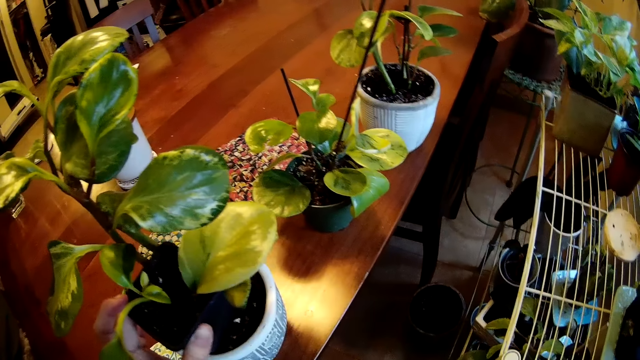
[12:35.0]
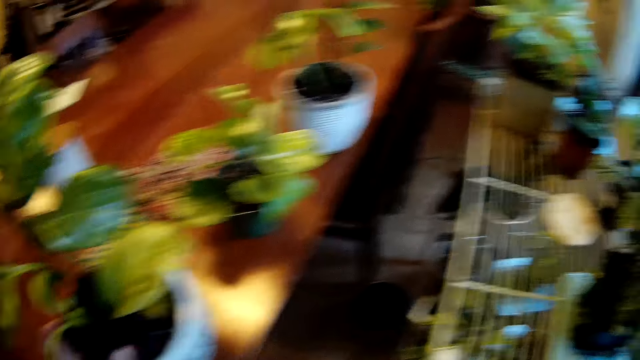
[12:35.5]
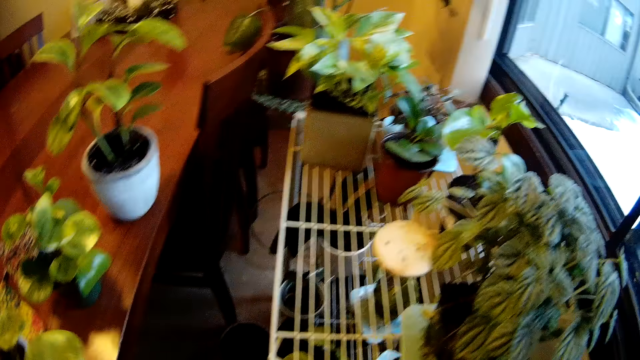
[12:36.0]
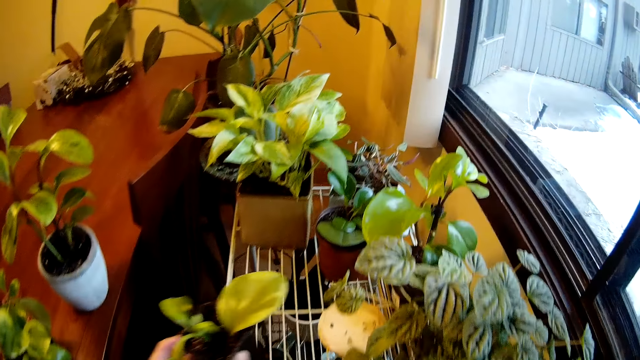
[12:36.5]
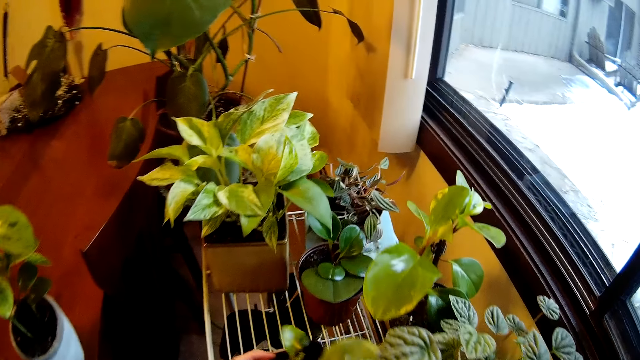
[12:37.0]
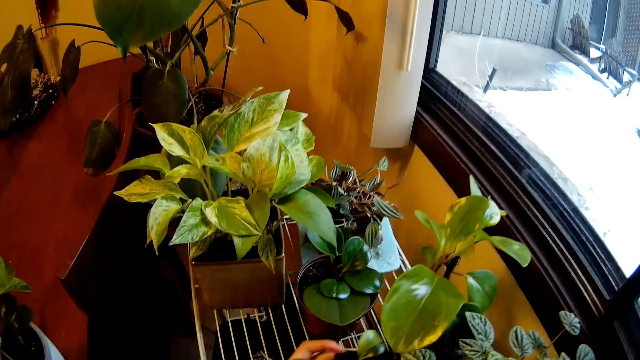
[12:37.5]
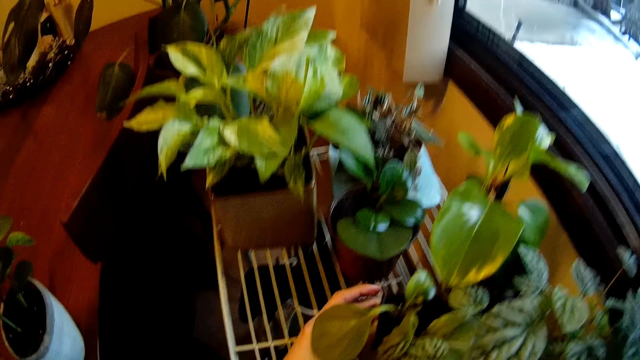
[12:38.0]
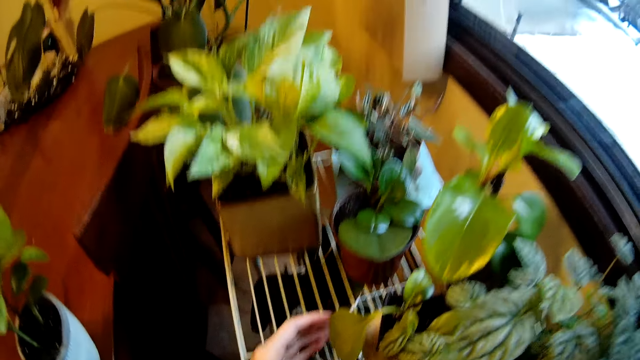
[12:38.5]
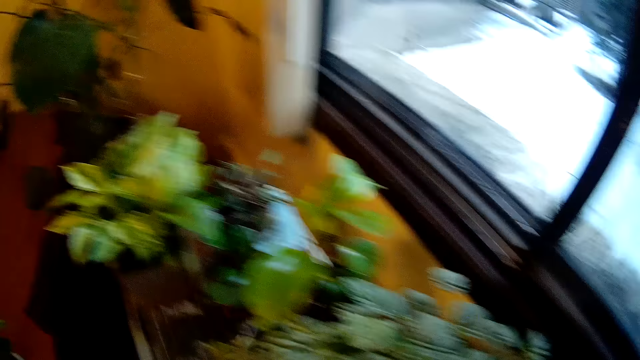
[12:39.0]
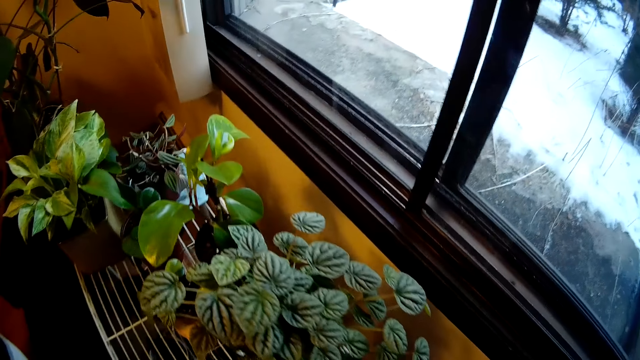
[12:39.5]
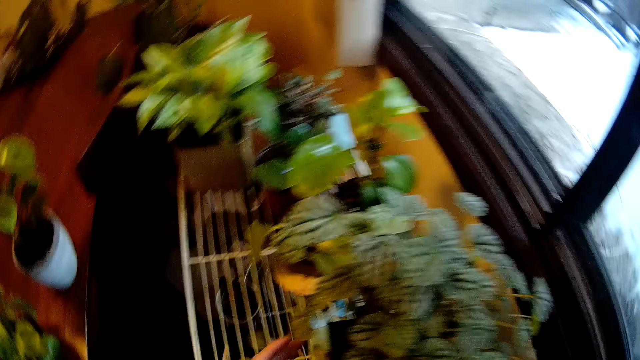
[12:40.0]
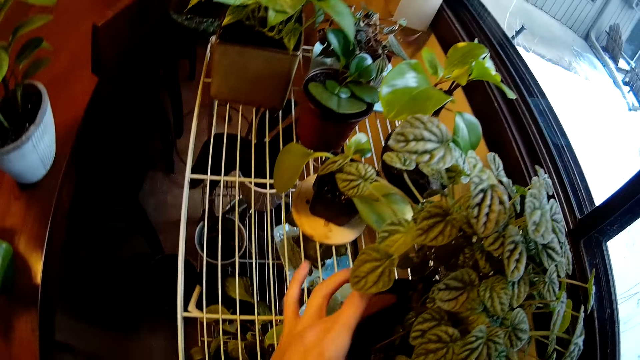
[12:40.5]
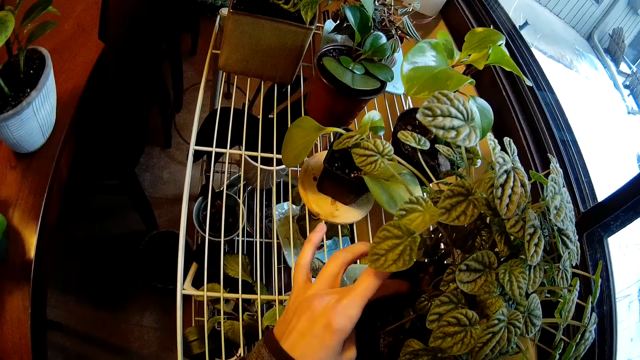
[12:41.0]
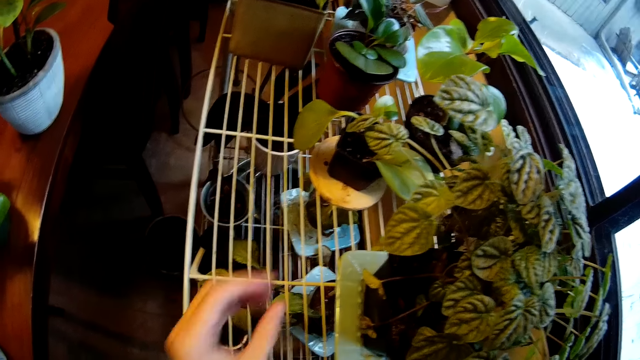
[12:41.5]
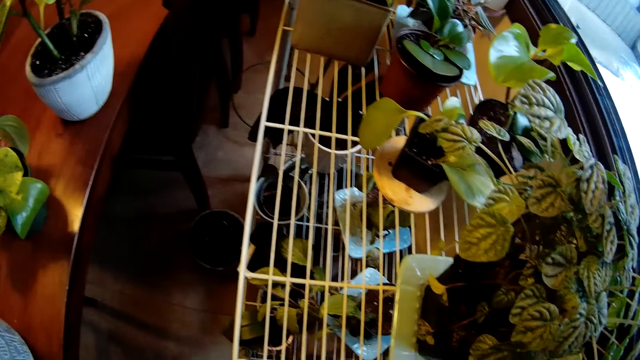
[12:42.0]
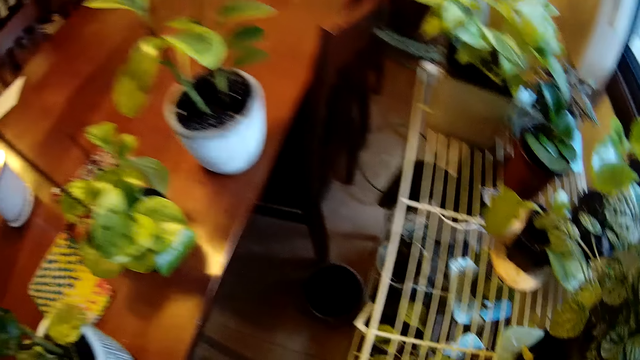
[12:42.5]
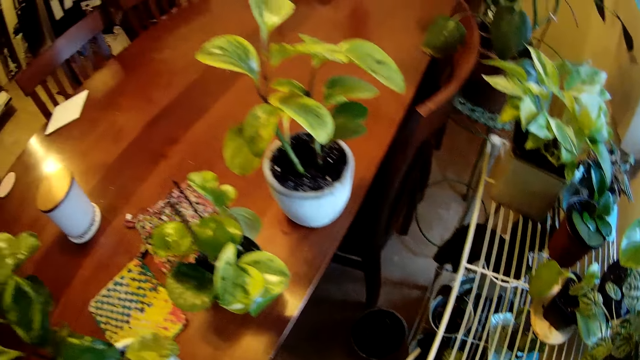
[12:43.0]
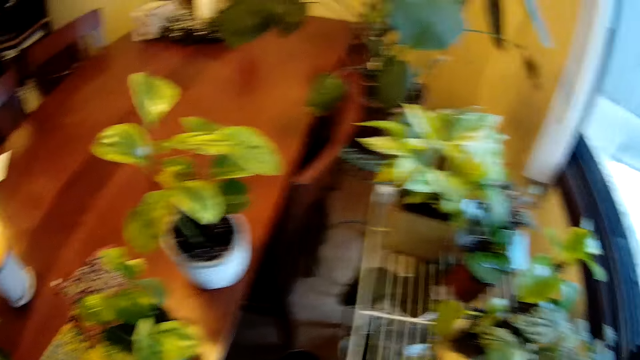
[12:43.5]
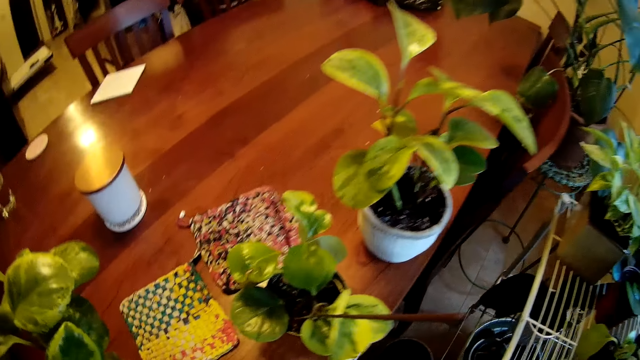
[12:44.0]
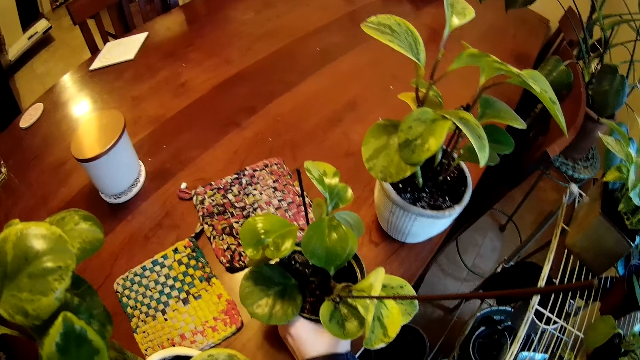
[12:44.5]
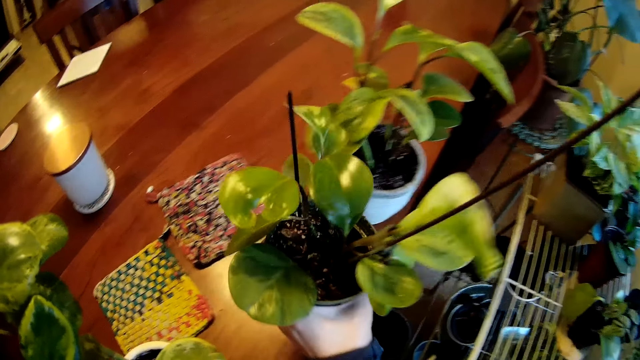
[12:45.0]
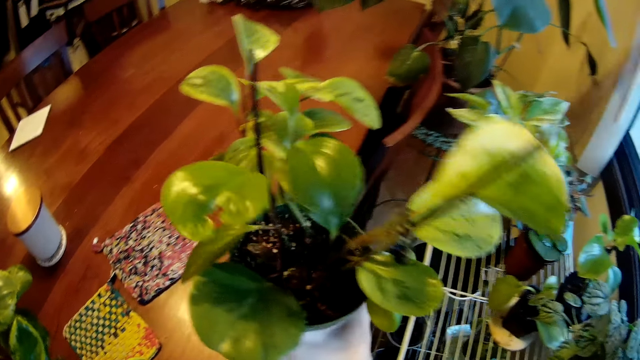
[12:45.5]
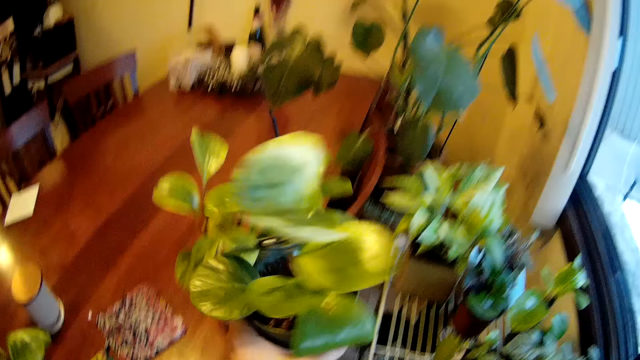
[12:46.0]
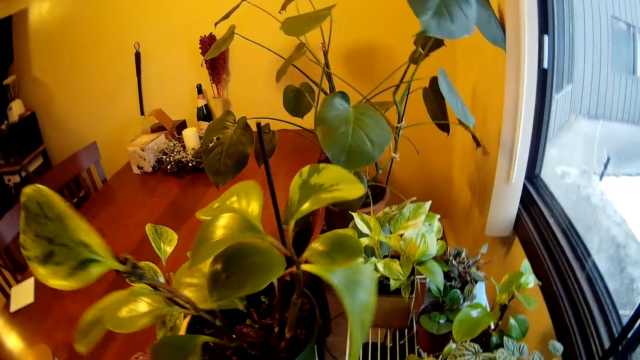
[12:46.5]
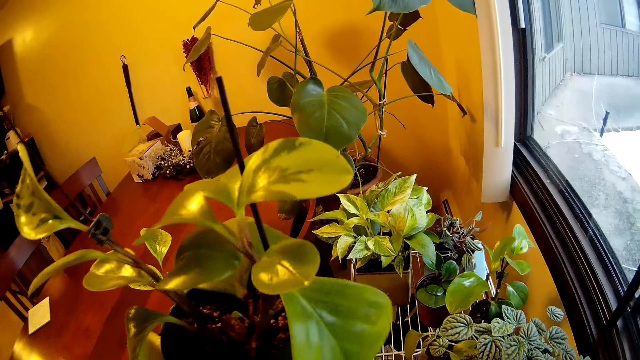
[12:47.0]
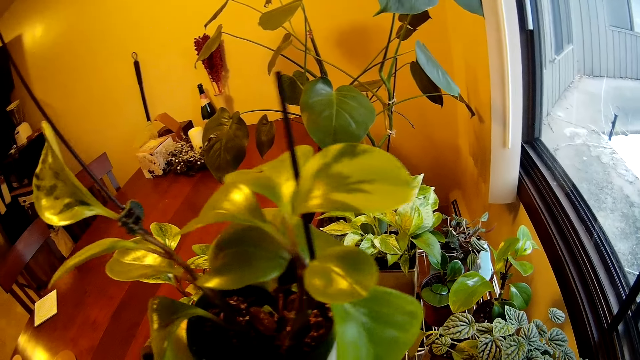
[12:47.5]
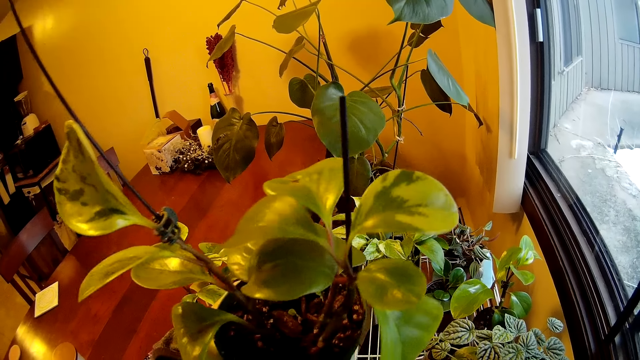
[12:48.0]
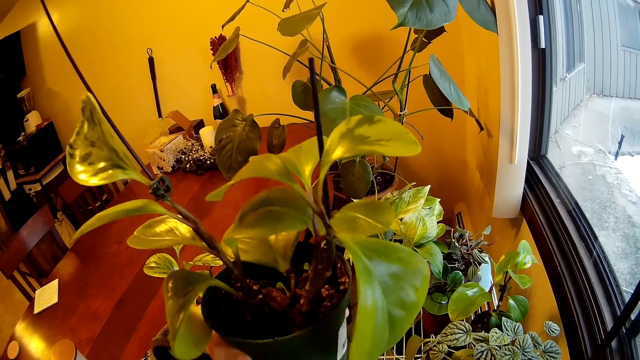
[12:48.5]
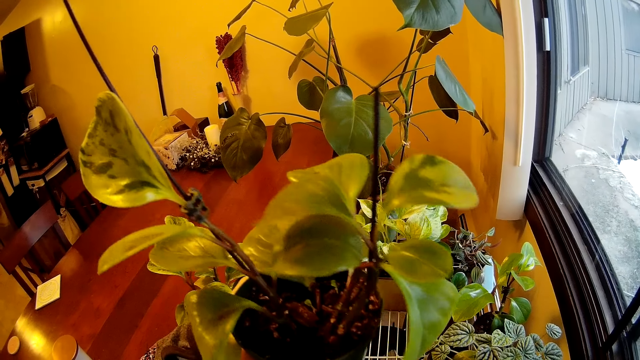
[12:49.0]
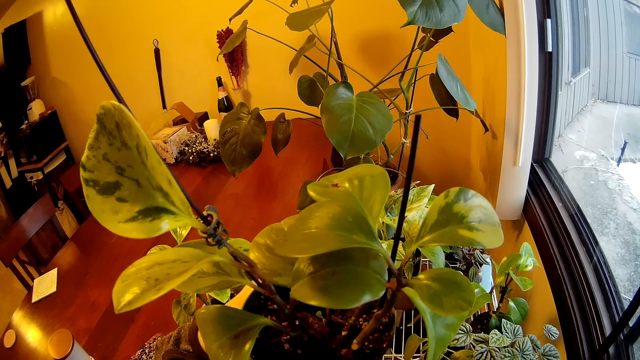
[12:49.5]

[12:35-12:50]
The camera wearer drops the flower pot on the rack. She touches a flower pot on the rack with her left hand. She touches the soil. She picks the flower pot from the table in the kitchen with her left hand. She looks at the plant.

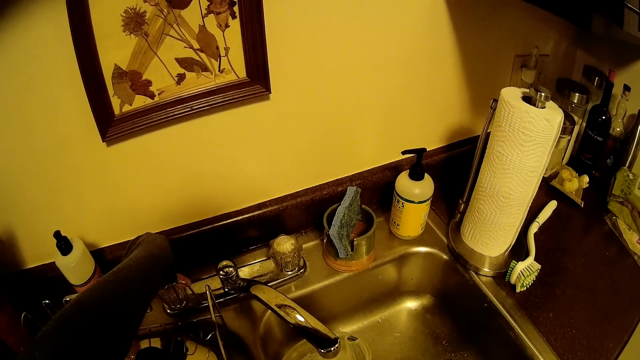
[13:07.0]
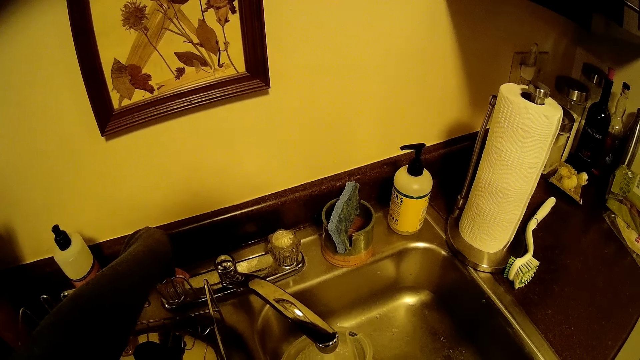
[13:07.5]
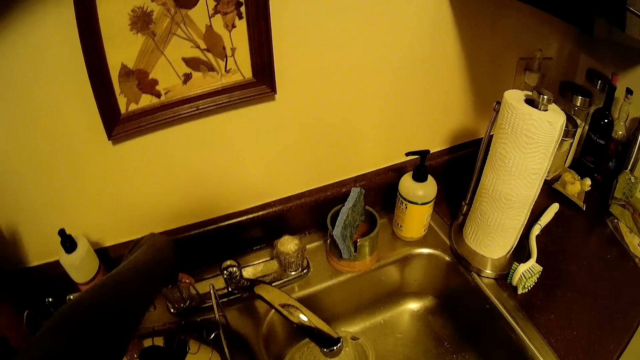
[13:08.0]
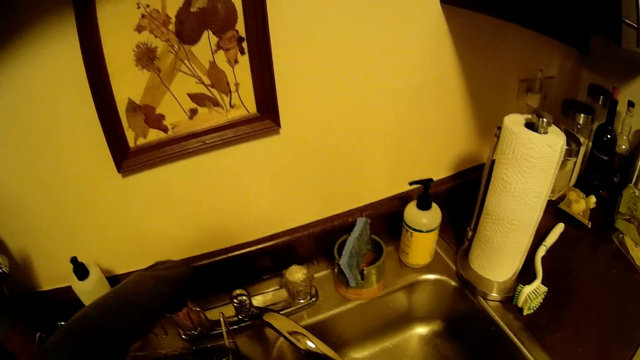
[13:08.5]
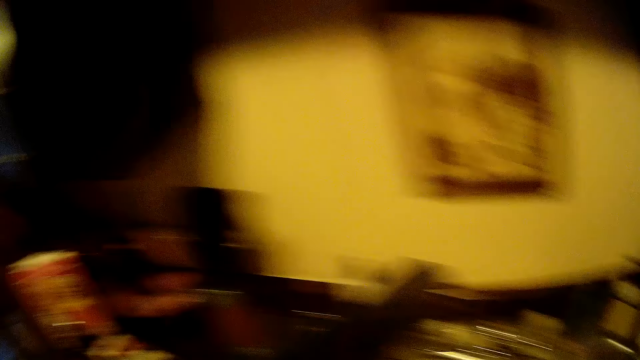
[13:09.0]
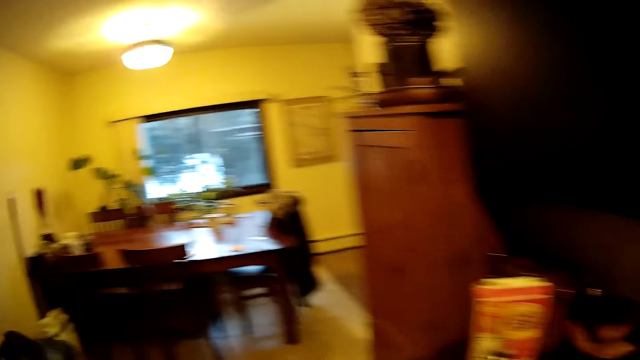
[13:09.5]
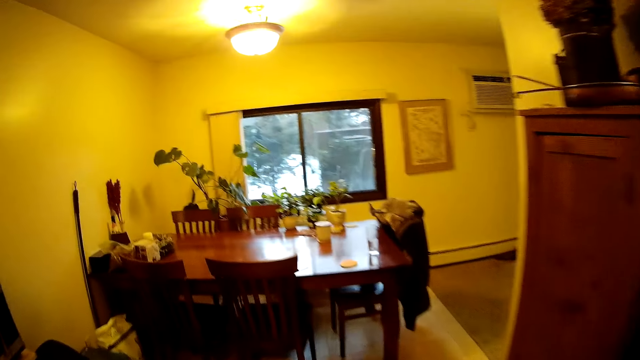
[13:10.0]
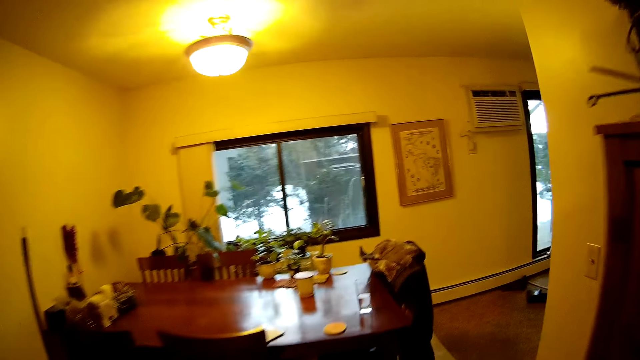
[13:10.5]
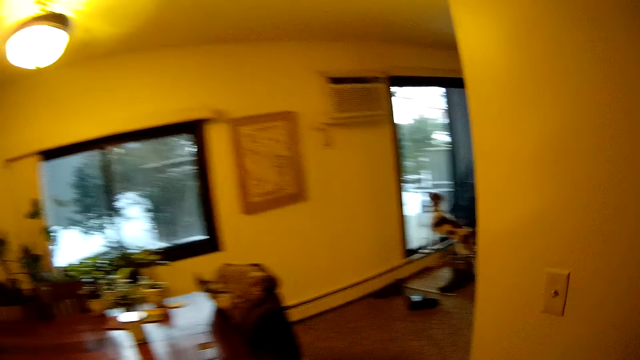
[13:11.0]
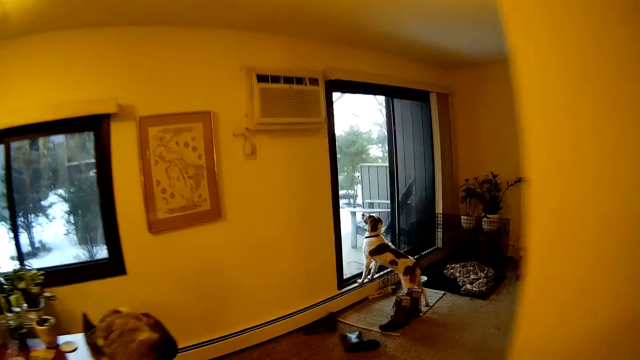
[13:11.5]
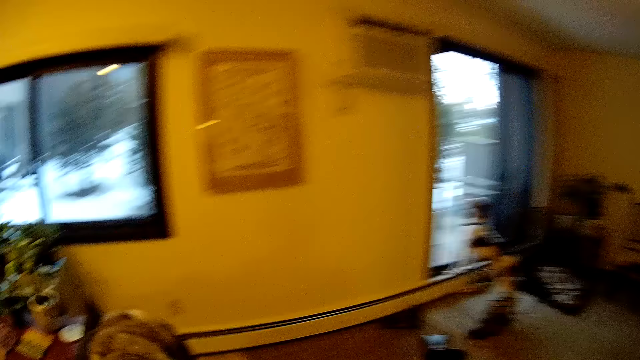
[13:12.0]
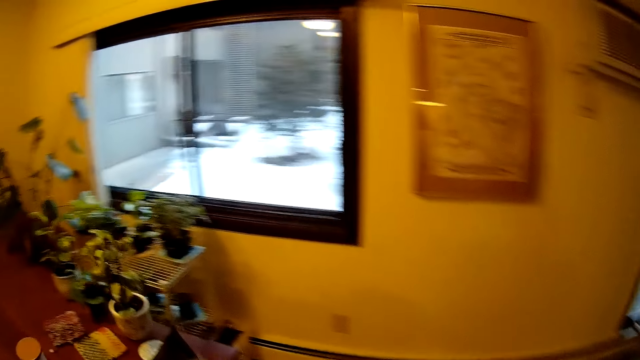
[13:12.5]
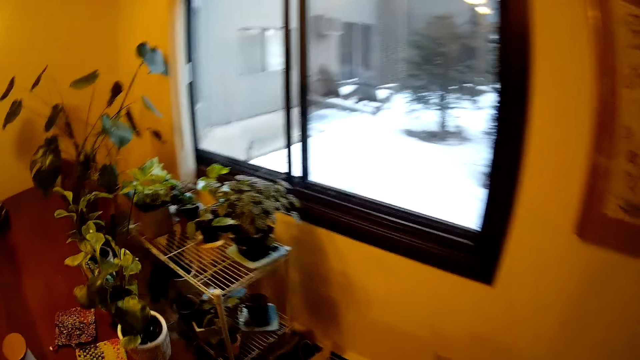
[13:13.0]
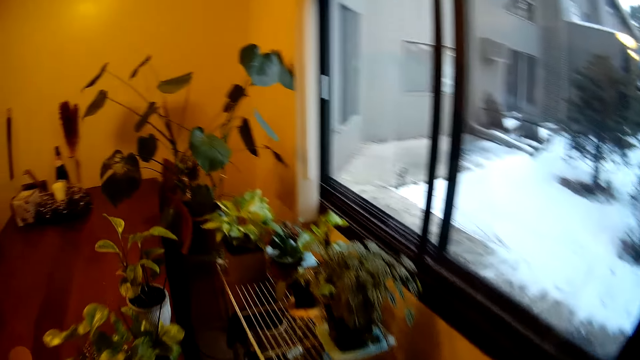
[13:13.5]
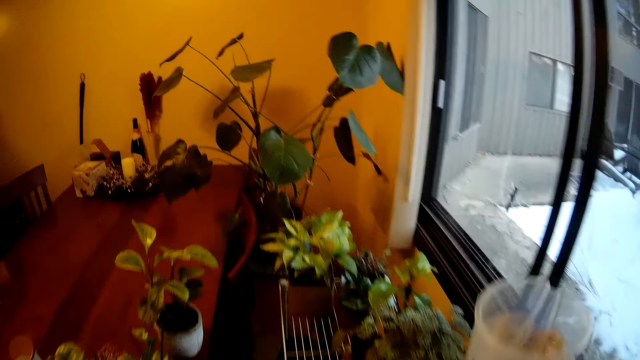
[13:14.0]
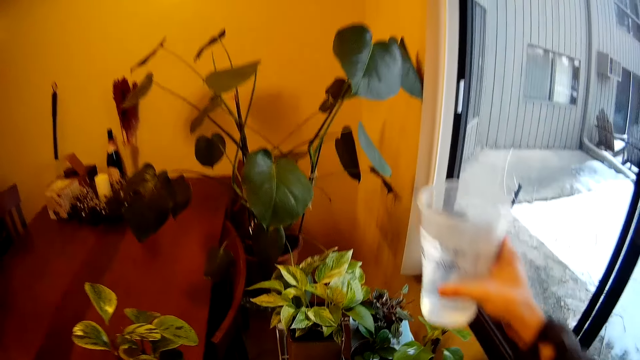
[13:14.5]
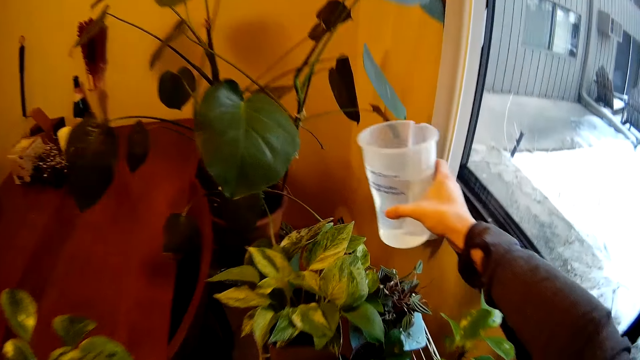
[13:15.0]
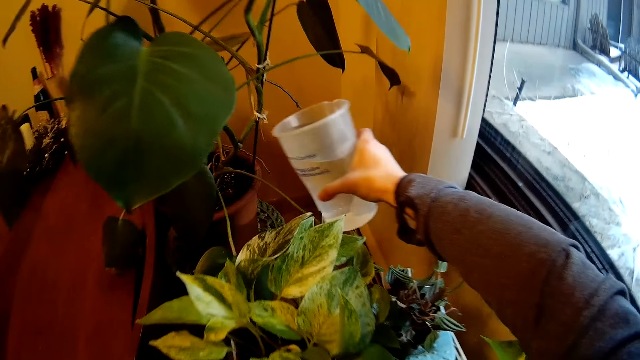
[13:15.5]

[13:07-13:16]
The camera wearer turns off the tap with her left hand. She walks around the room and stretches the hand.
